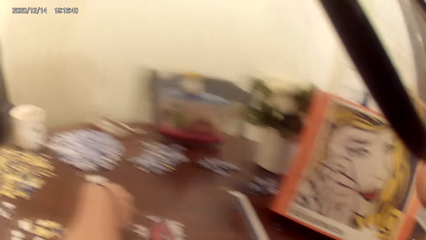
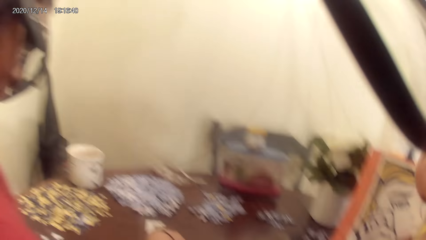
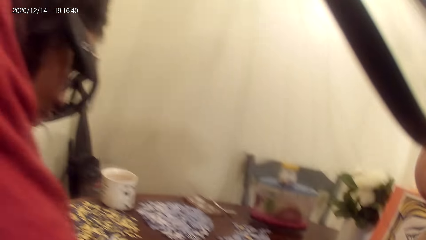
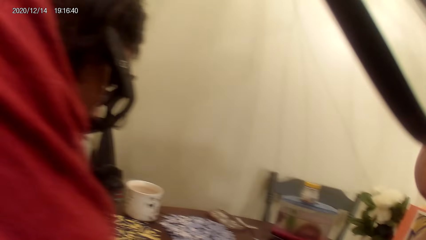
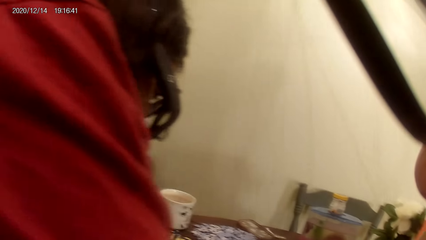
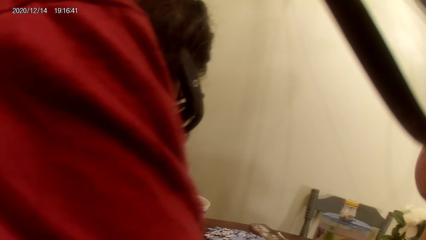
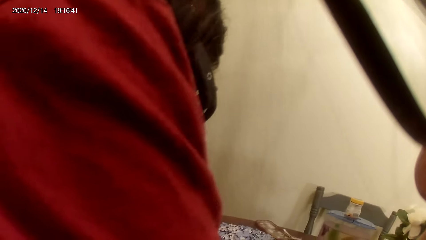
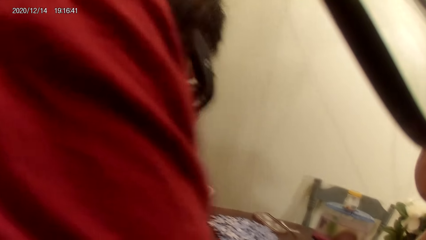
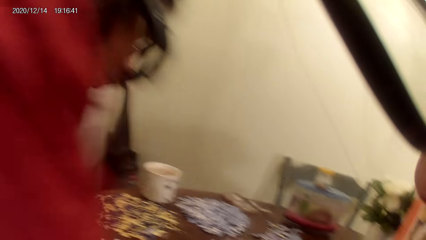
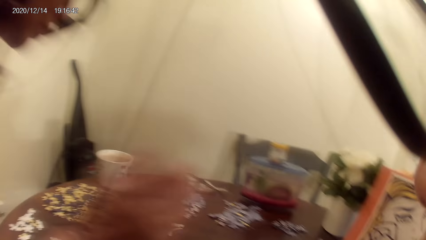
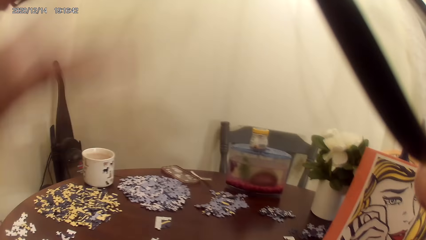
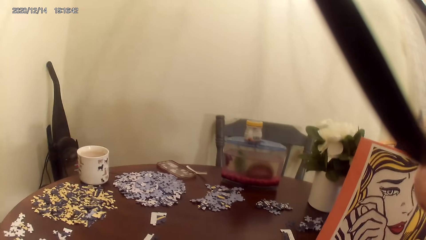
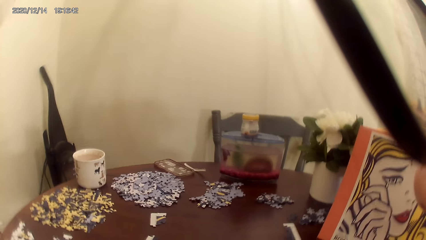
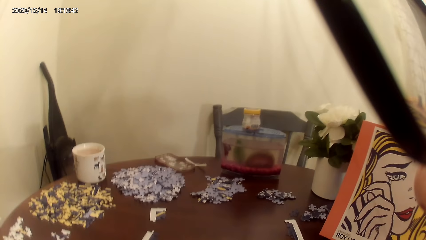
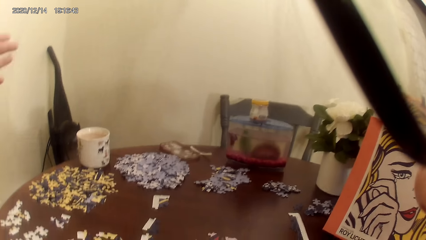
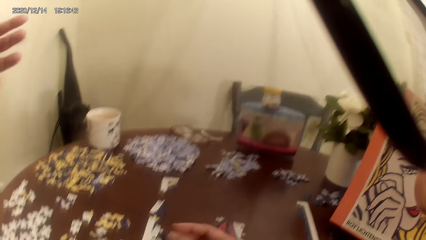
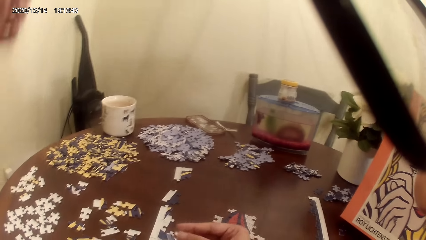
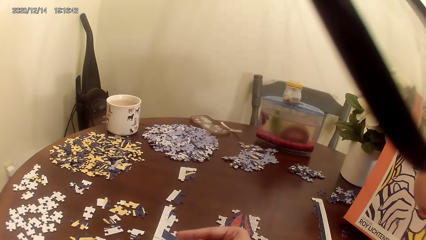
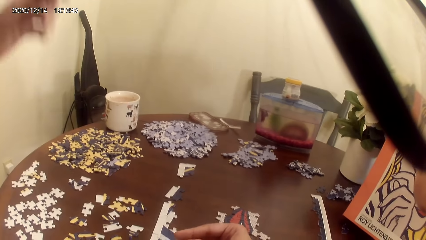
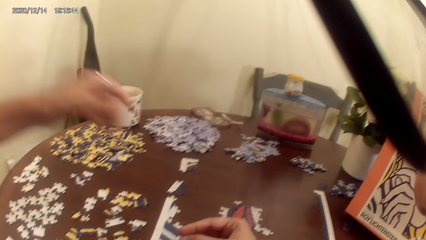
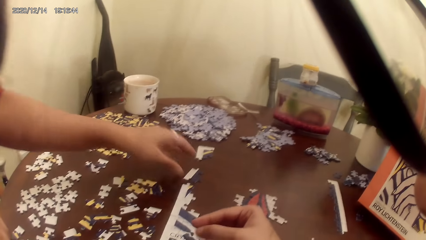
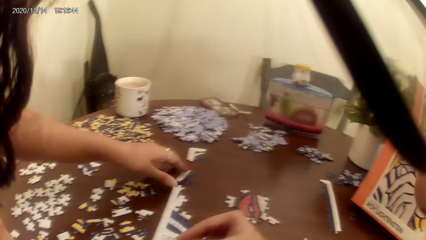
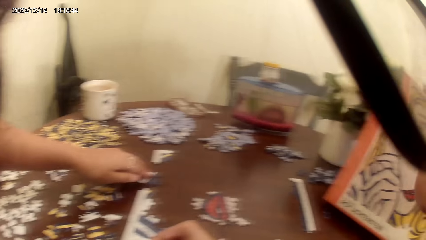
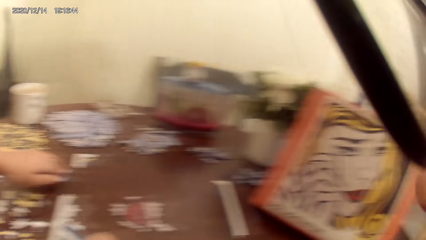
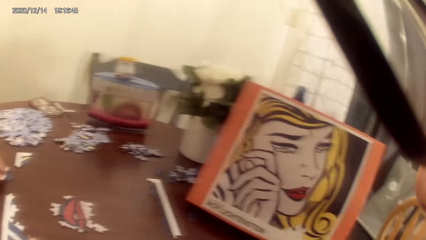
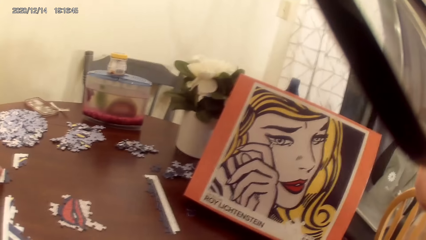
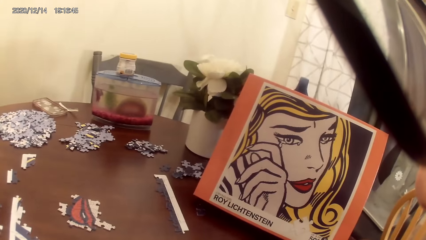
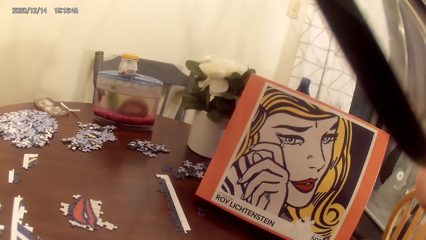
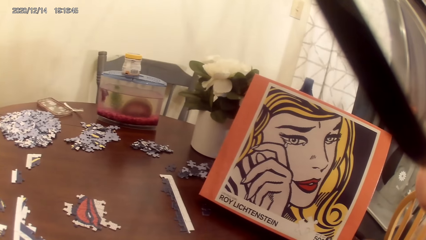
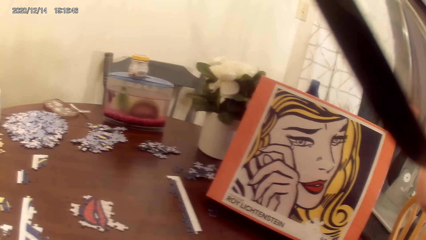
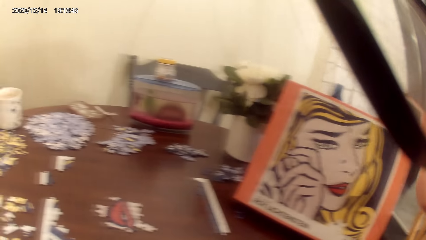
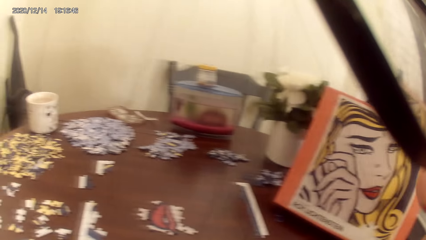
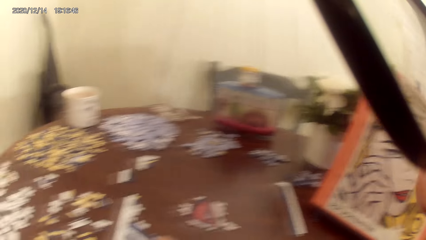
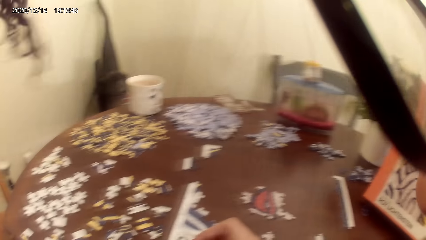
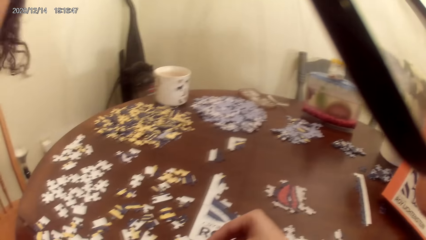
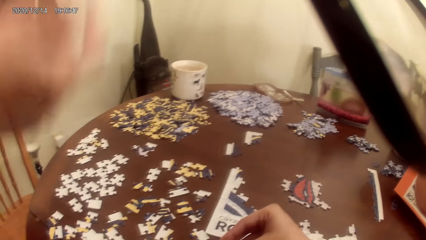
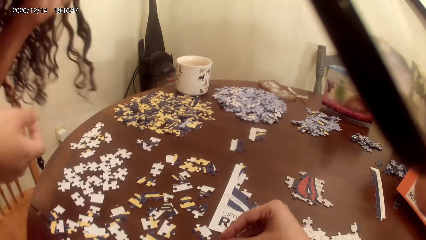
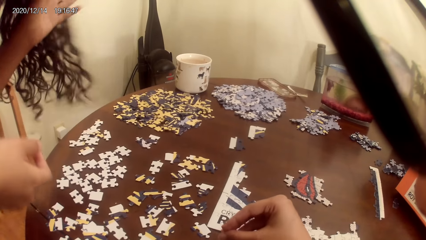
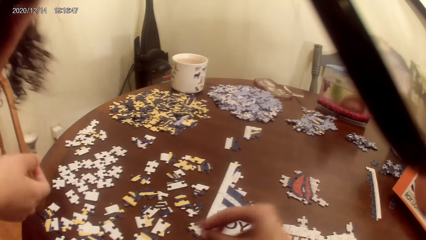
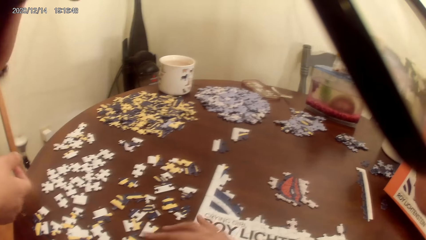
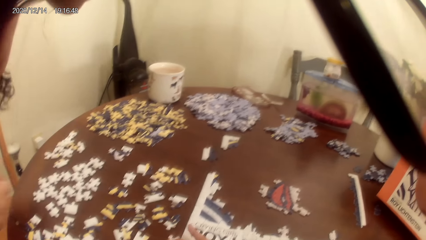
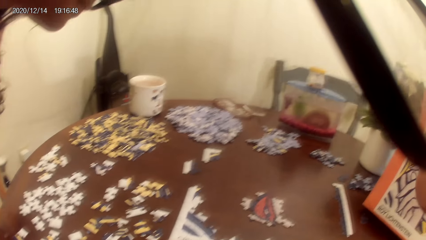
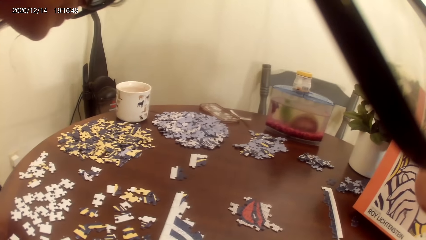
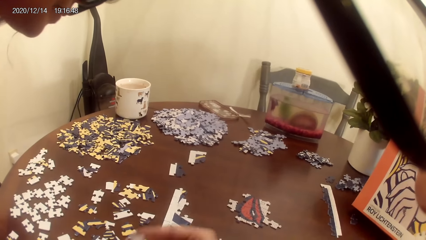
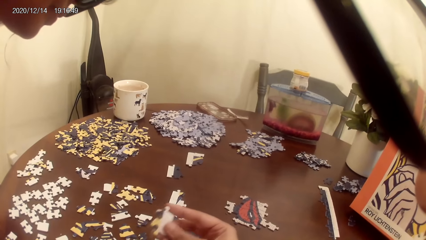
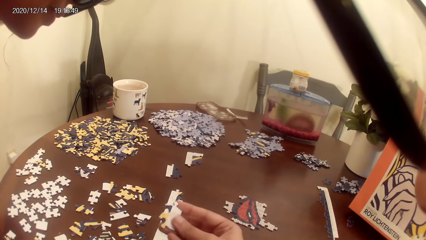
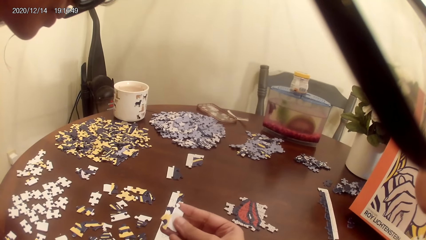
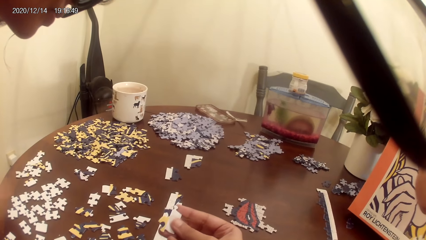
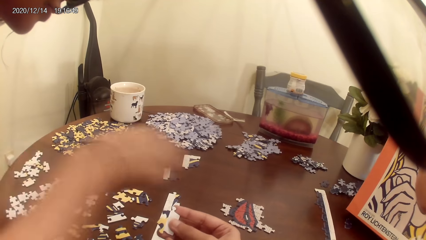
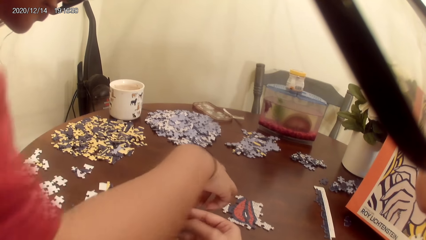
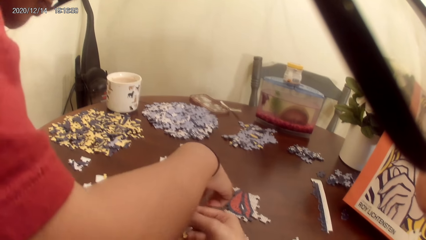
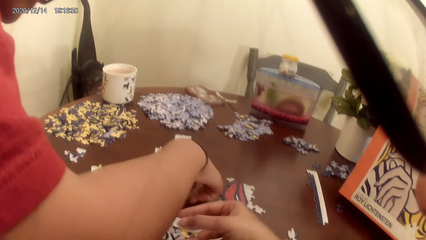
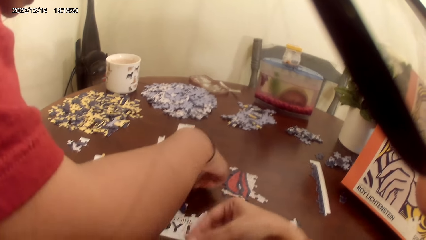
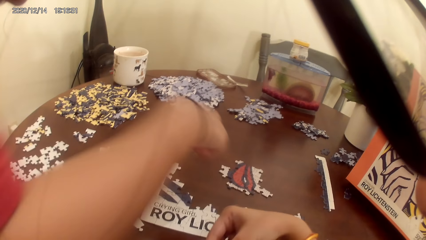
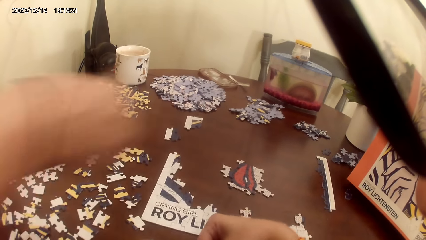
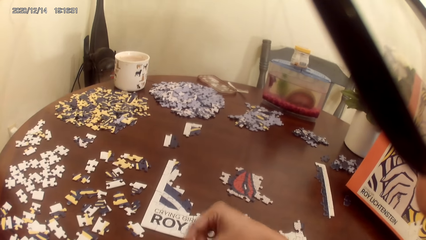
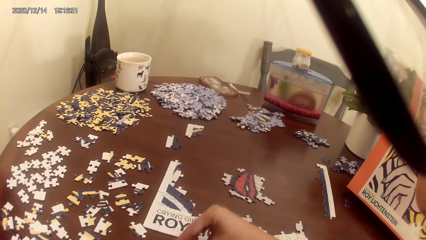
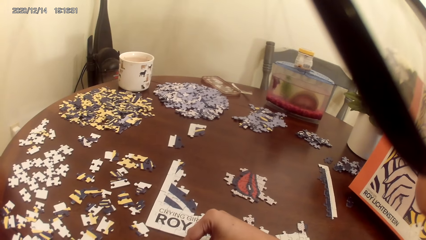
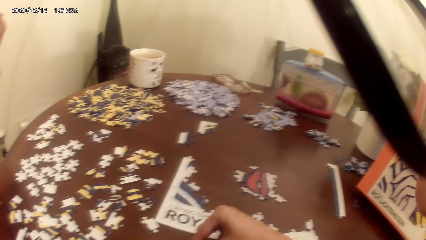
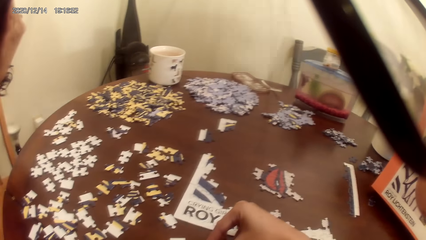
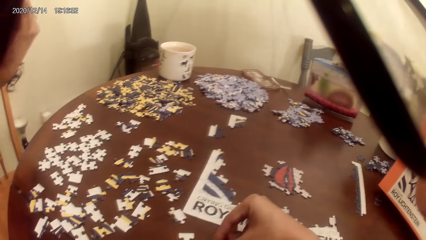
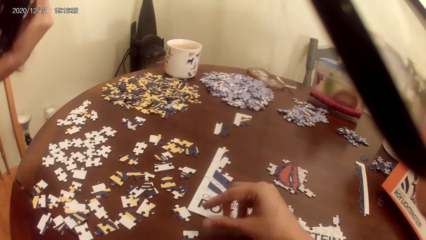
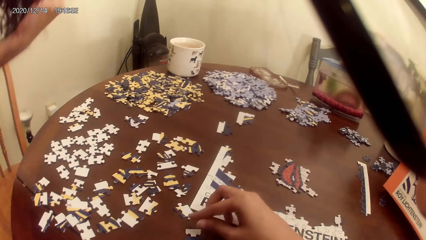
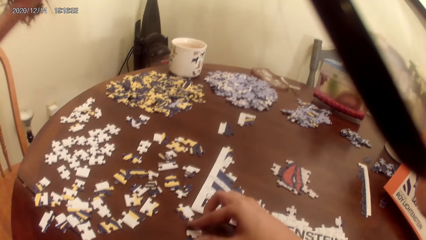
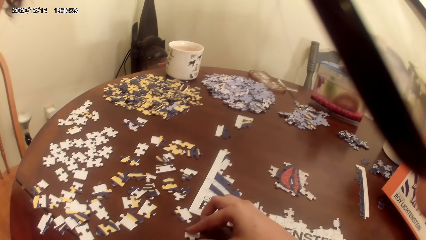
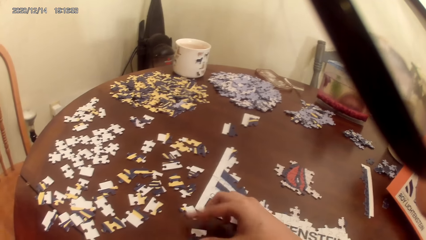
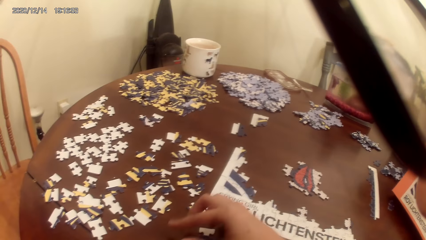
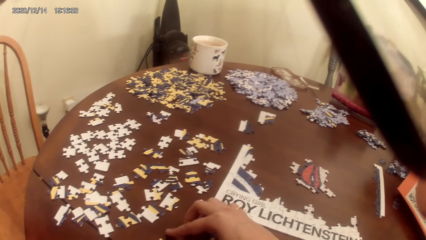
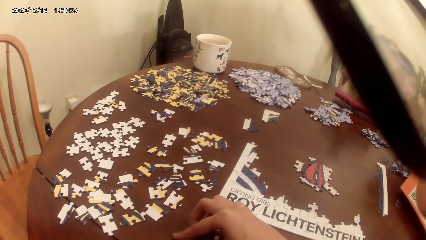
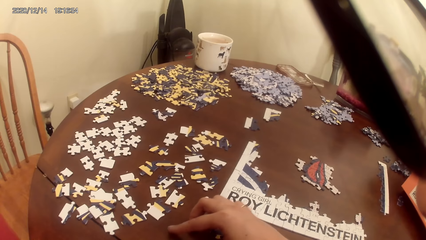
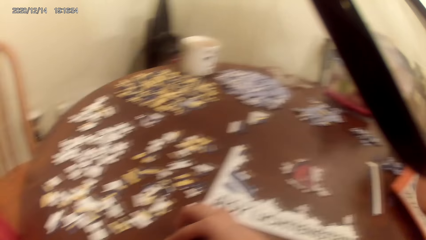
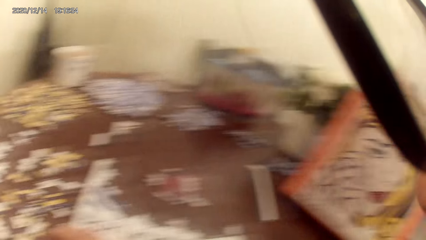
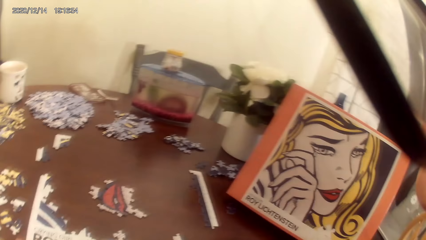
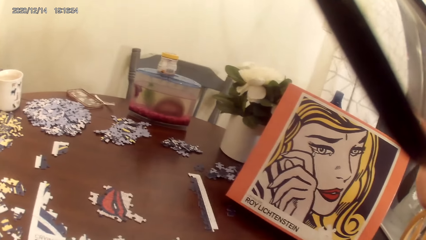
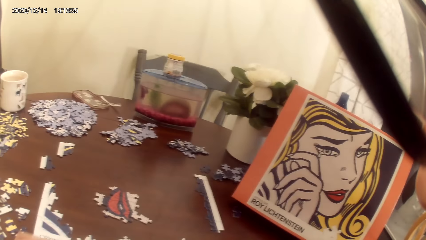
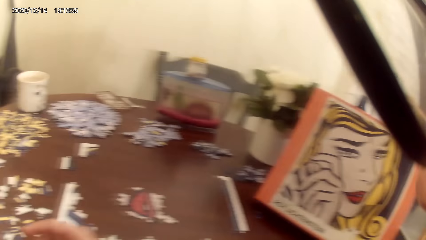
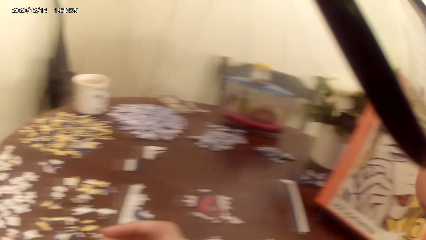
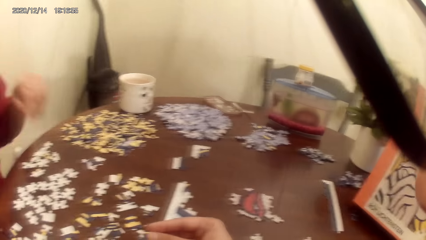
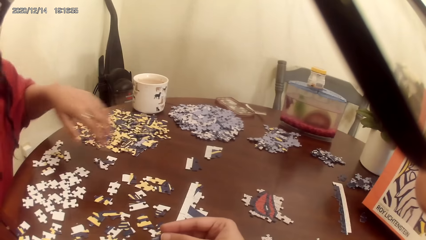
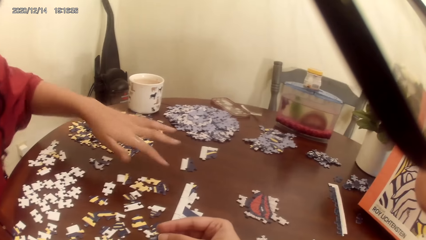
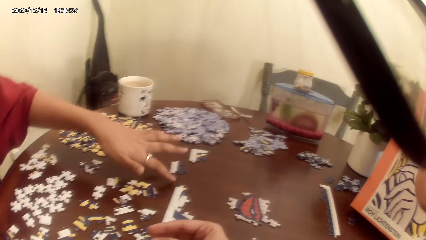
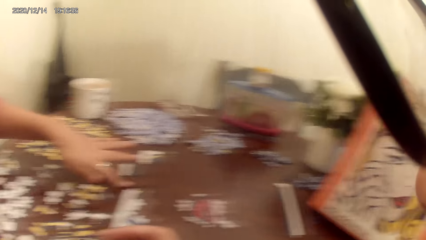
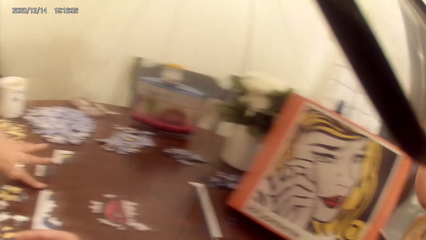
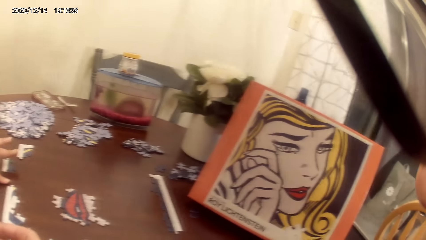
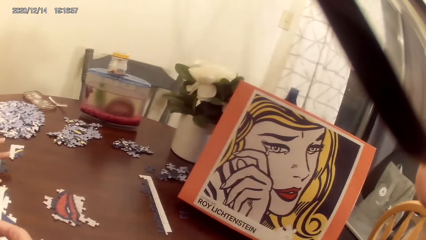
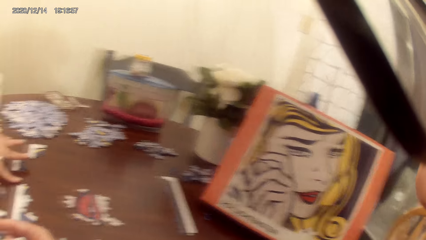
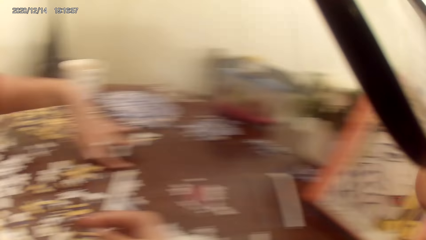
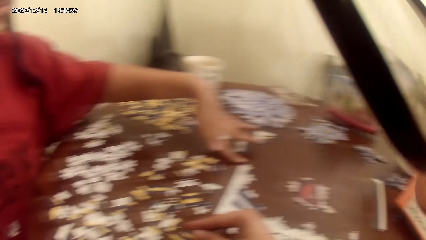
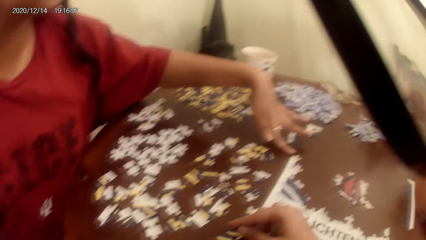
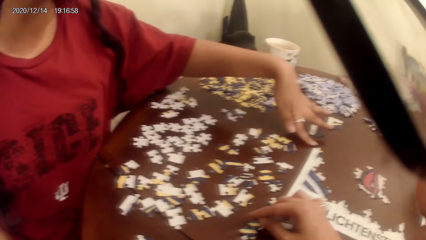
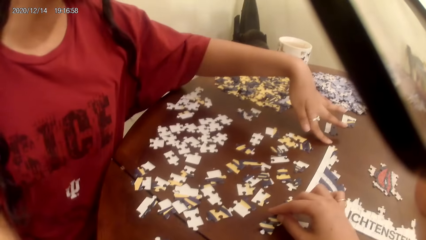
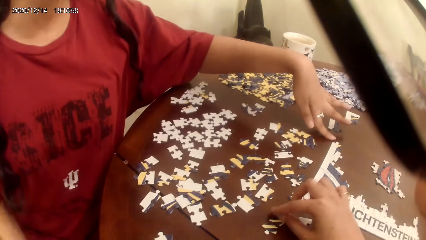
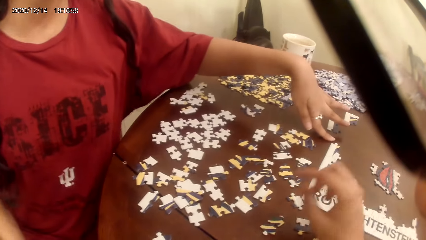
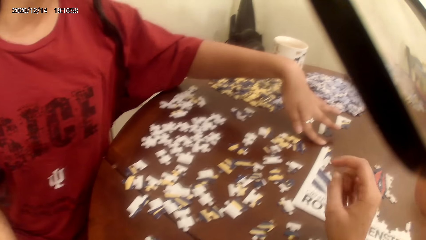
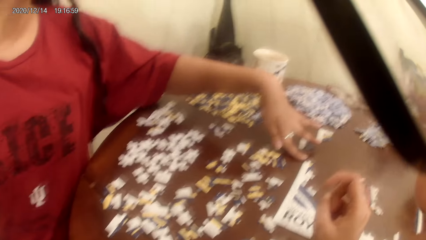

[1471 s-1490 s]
The camera wearer talks to a lady. They play a puzzle game. They act on a song from a radio. The lady touches the cardboard and plays the puzzle game. The camera wearer plays the game.
